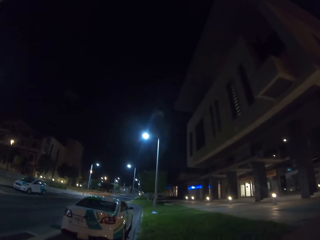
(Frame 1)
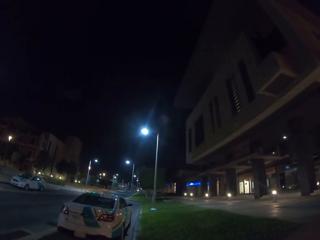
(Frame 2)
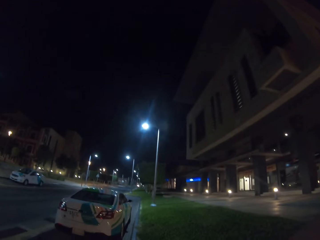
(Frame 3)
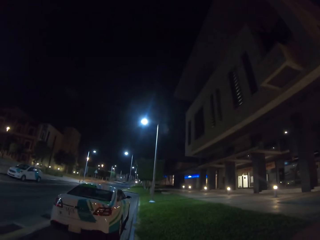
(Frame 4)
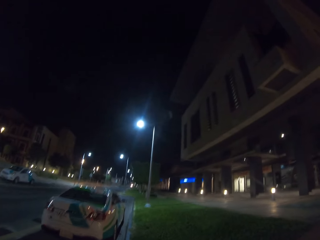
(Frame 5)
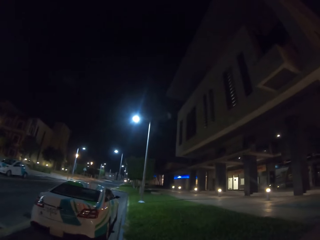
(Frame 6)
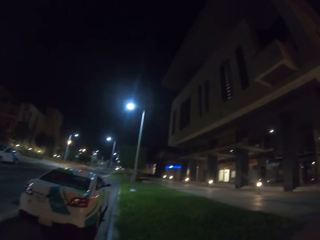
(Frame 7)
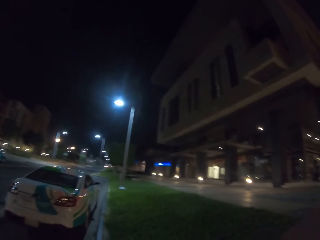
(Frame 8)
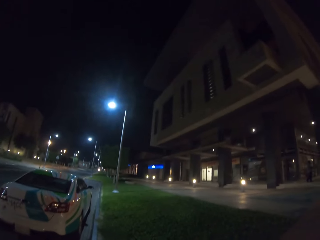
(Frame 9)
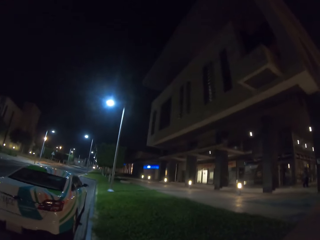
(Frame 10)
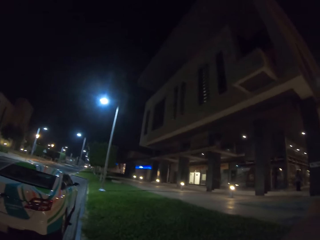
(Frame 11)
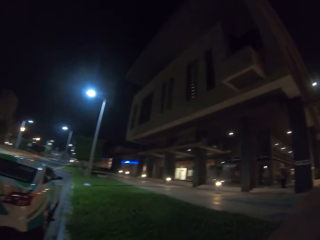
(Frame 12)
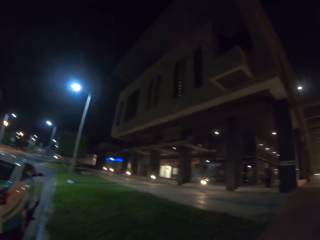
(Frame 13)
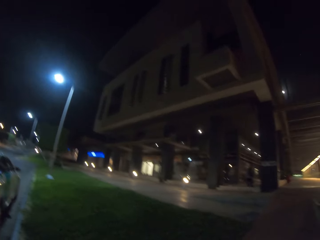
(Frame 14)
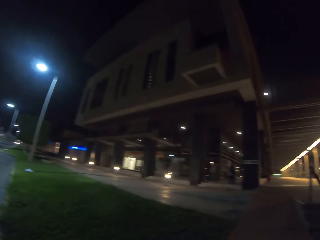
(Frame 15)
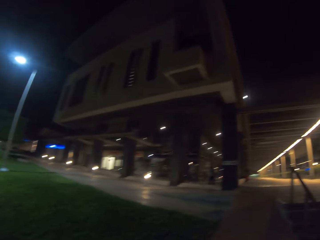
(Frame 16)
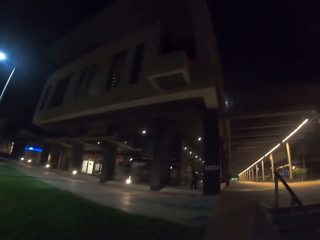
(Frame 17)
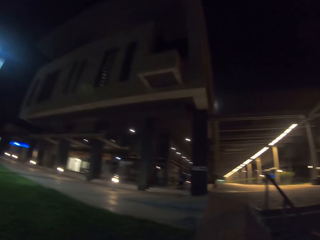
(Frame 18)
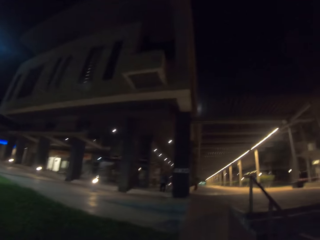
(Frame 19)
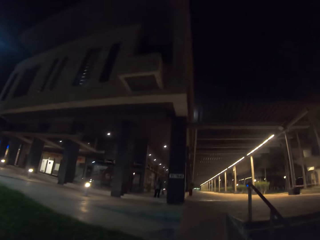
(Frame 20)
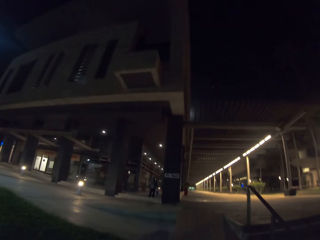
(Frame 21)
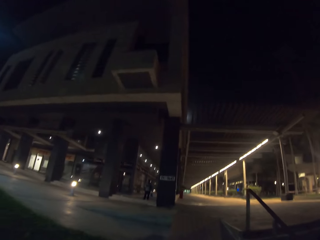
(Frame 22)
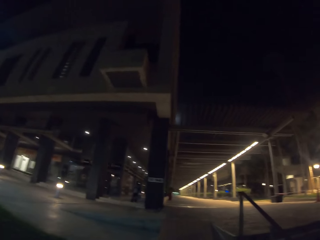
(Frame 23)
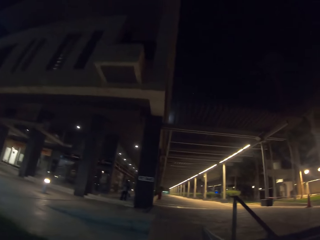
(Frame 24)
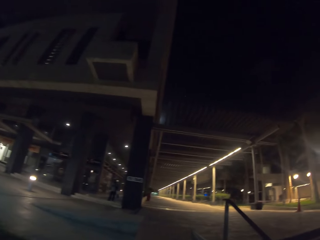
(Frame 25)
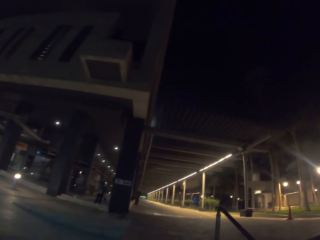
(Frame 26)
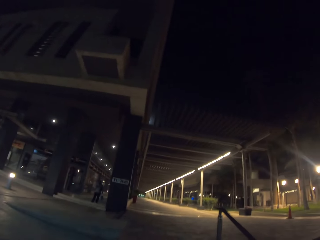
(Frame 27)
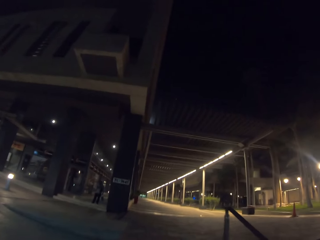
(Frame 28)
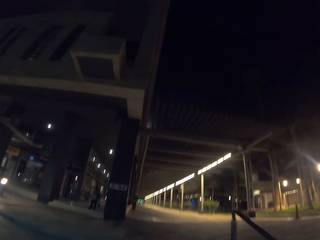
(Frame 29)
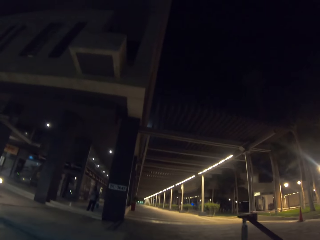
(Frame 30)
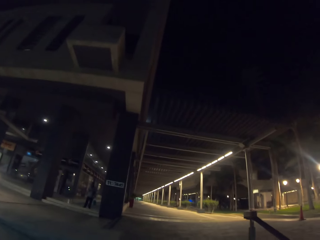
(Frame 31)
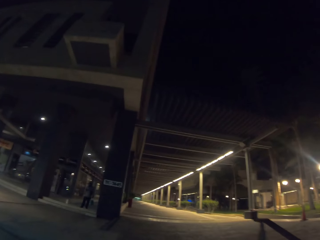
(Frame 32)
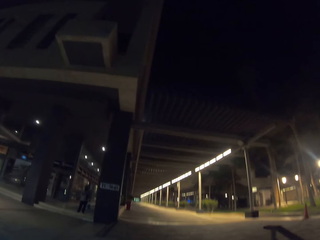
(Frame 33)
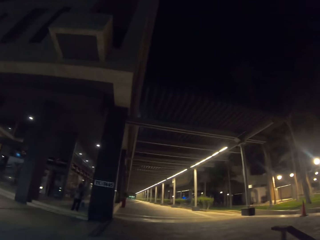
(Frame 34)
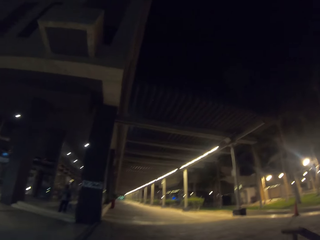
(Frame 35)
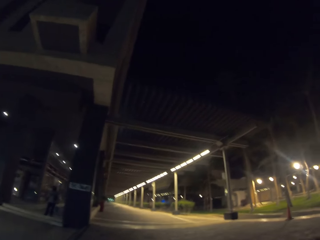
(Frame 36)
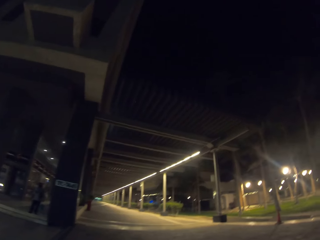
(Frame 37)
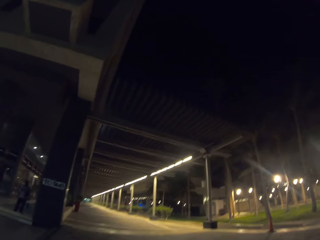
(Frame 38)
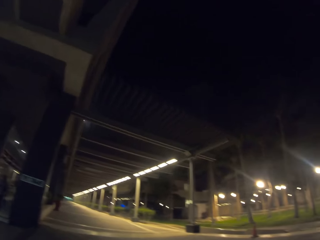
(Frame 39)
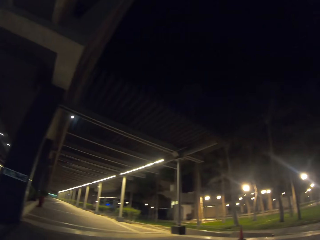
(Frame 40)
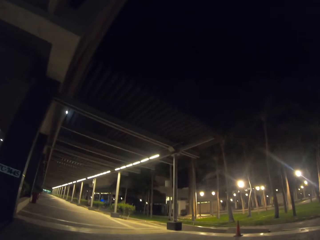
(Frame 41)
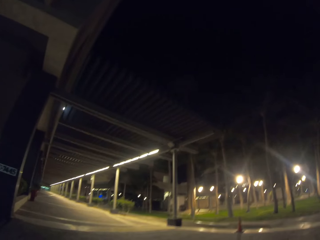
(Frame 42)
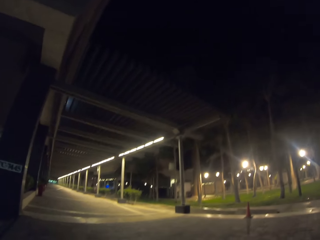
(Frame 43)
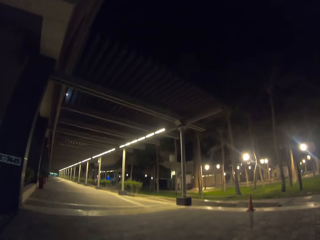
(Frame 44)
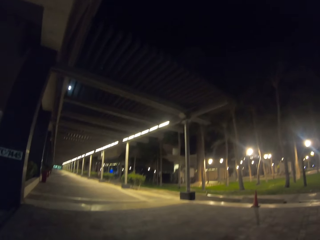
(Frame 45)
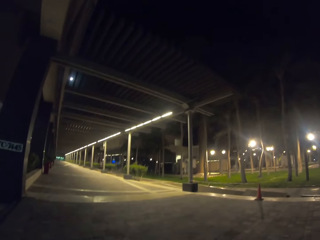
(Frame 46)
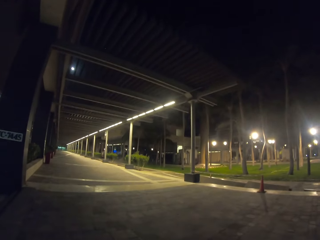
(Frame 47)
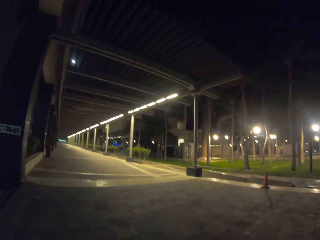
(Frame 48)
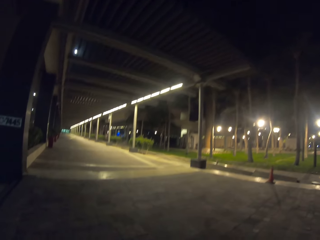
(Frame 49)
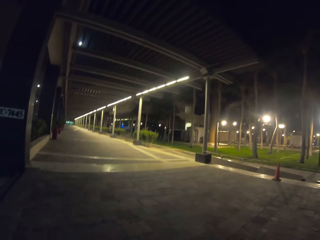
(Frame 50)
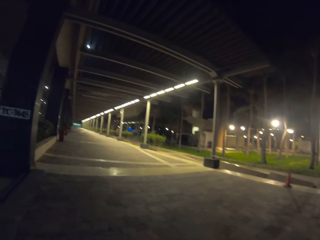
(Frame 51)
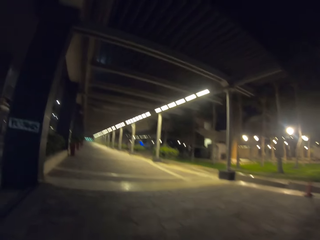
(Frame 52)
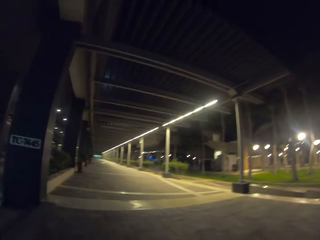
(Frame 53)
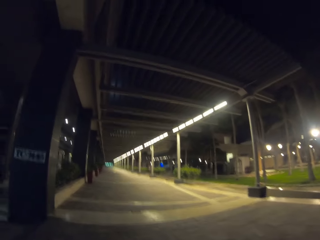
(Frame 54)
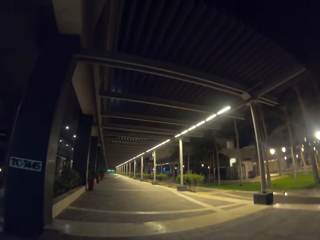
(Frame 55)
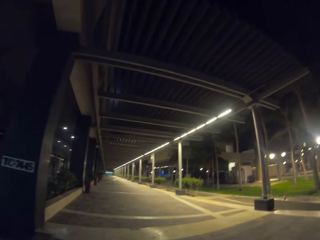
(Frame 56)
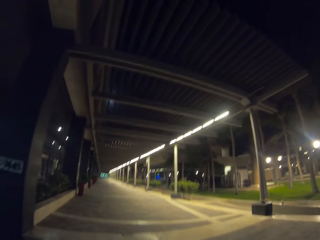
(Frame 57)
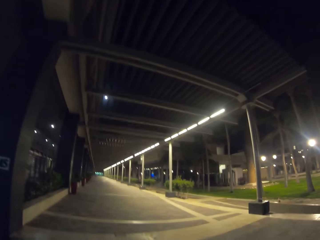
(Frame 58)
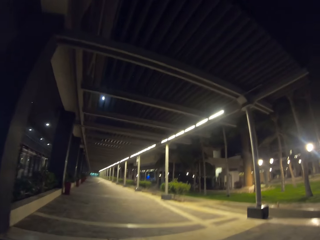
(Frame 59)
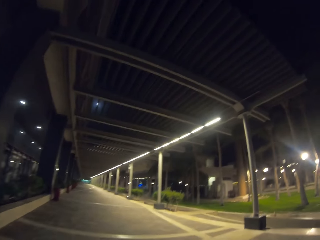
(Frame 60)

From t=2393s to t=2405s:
The camera wearer skates straight ahead to a building.

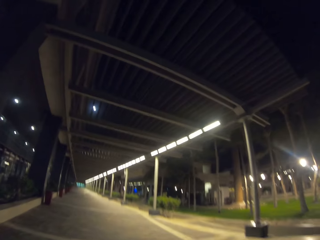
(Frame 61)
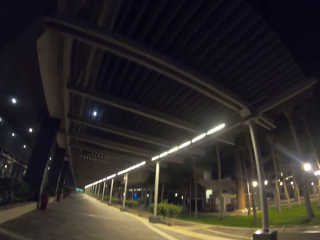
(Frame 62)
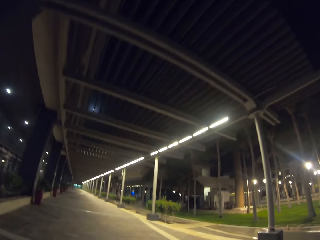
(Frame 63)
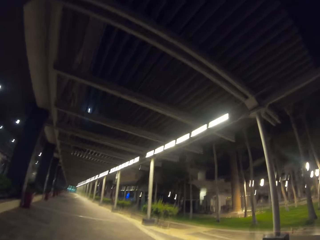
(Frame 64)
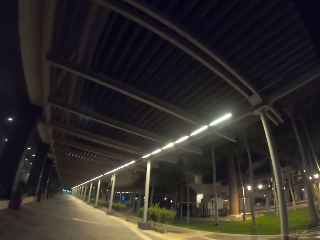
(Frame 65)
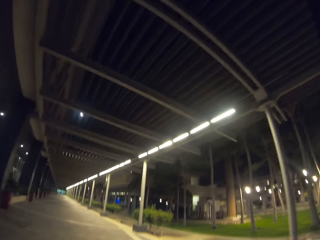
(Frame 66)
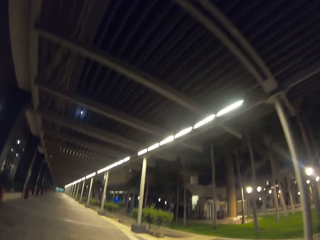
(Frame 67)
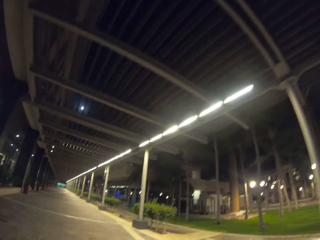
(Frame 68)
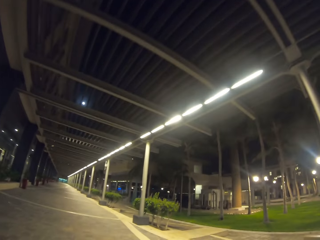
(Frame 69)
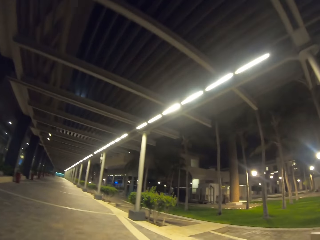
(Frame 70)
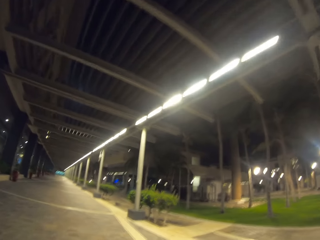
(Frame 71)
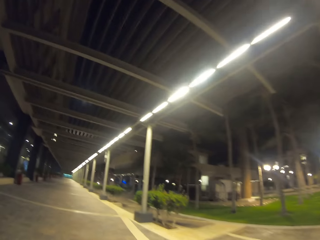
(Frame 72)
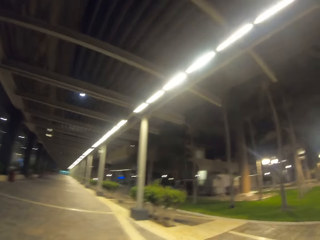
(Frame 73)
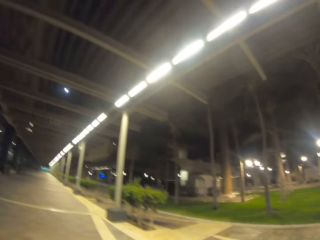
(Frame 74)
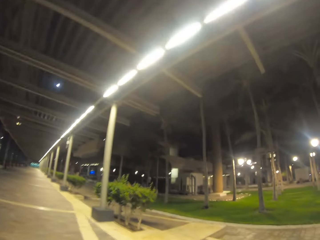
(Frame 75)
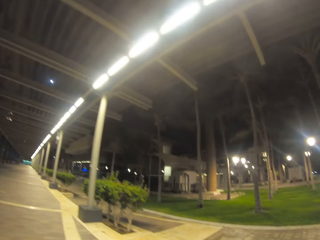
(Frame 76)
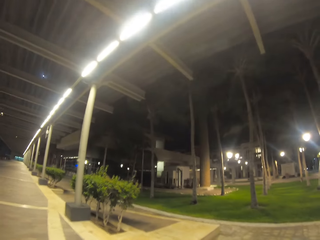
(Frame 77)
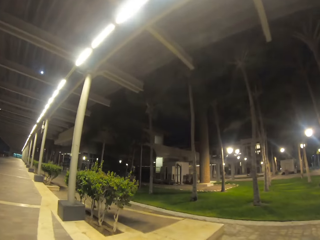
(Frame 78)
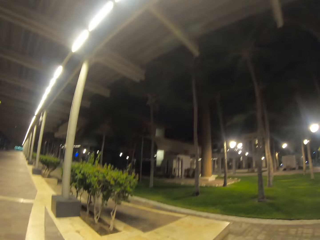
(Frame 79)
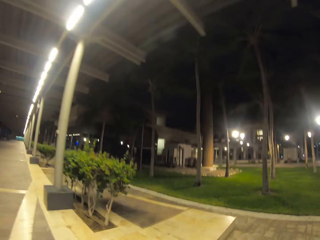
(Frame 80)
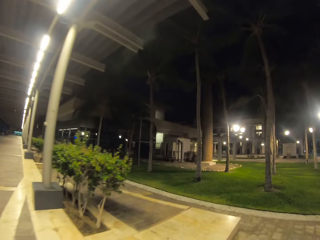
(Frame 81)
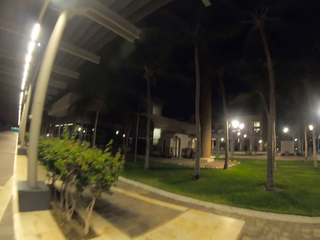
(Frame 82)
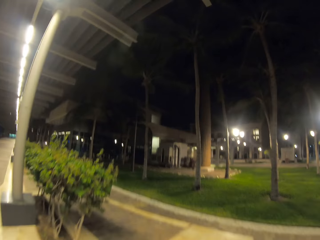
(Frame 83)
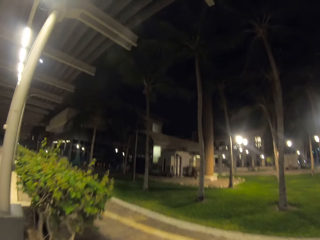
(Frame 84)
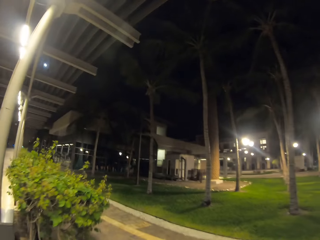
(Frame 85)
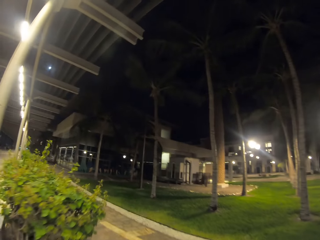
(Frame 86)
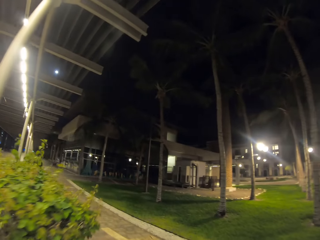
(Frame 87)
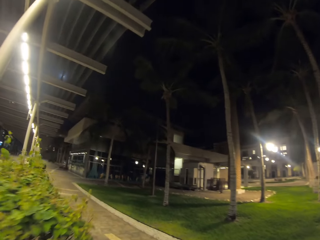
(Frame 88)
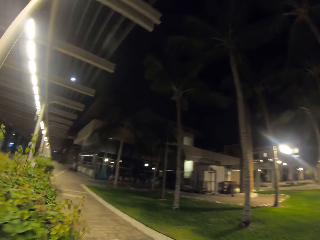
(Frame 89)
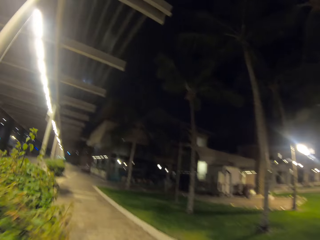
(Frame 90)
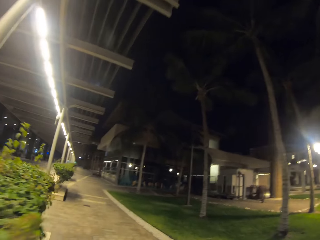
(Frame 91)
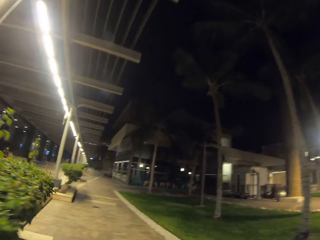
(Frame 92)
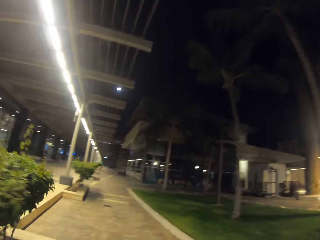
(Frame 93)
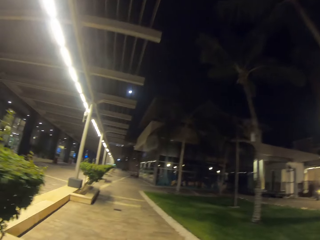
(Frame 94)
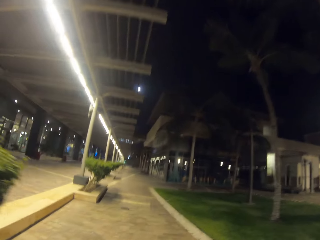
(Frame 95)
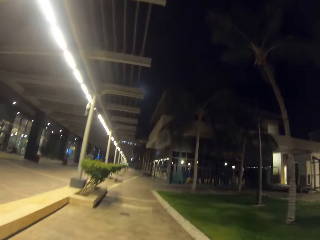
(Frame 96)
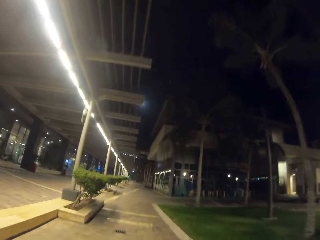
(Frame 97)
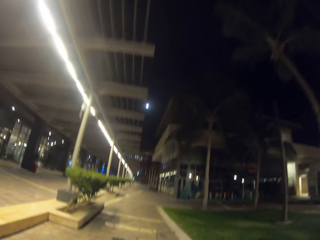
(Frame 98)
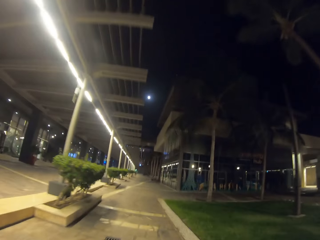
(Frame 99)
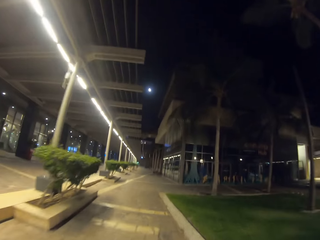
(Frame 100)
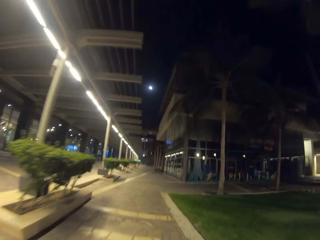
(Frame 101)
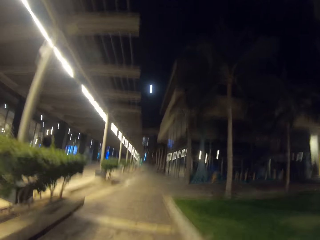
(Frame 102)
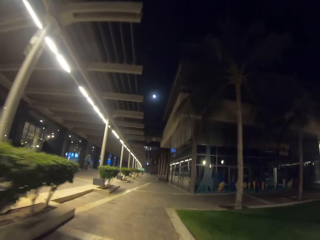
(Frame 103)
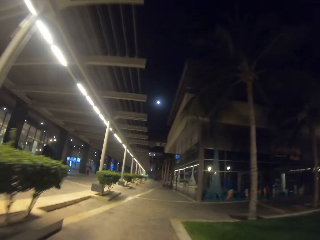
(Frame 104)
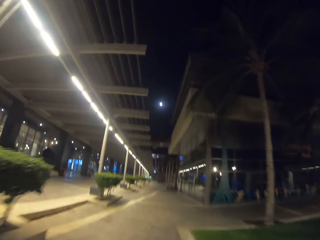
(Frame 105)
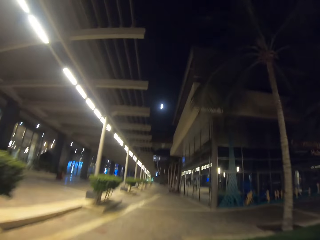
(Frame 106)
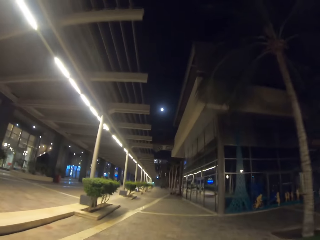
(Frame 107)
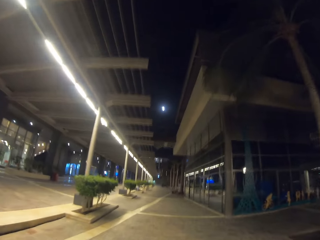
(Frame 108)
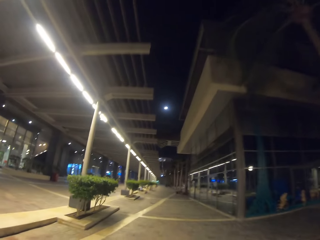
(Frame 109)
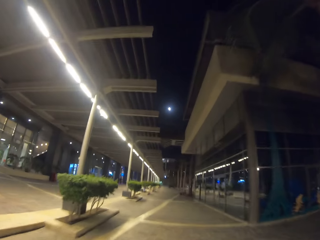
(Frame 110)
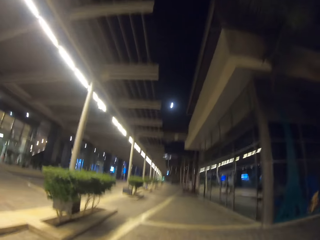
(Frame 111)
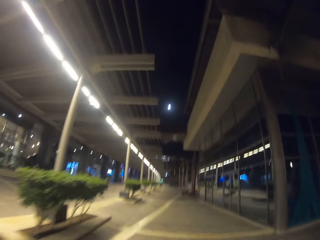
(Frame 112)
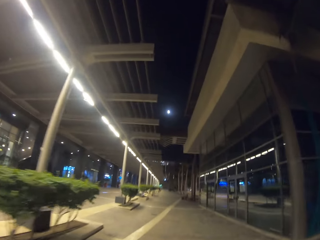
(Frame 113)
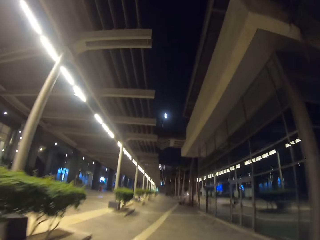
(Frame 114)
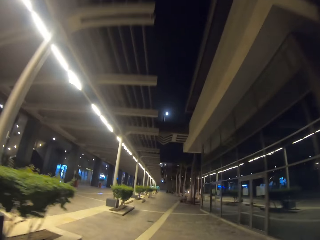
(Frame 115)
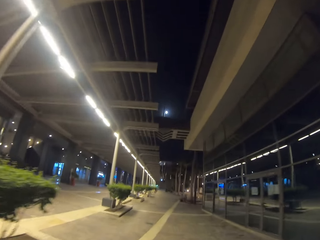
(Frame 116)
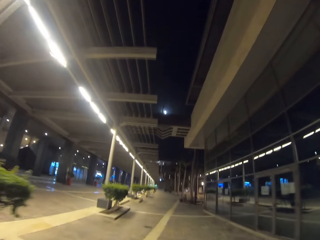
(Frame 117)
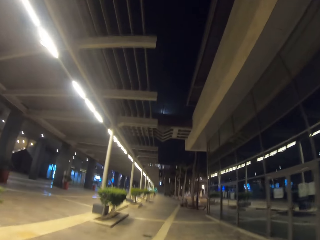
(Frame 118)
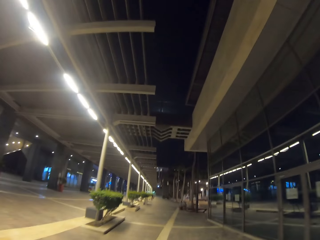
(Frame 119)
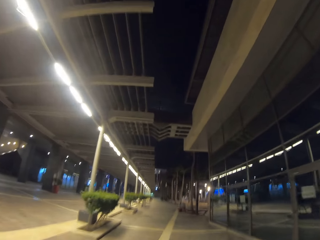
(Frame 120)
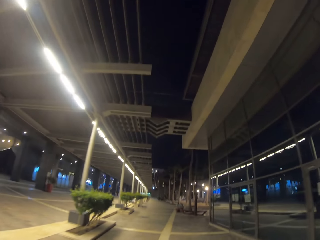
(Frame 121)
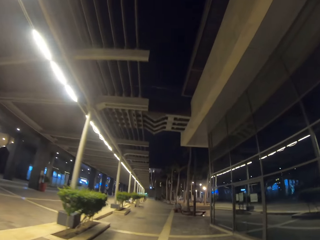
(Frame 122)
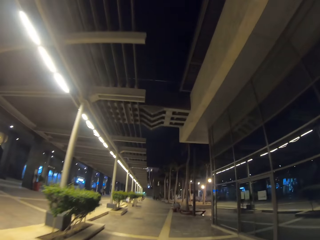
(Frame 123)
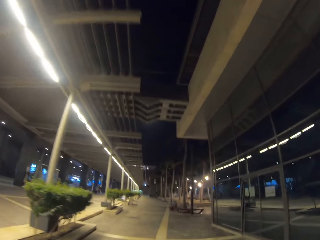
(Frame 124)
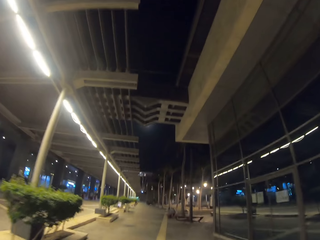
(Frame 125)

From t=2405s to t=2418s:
The camera wearer moves to the left side. They skate straight ahead.
